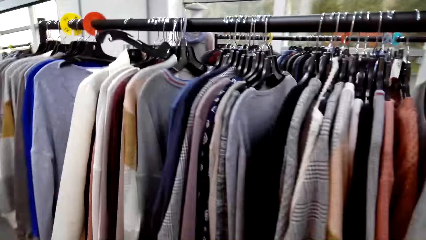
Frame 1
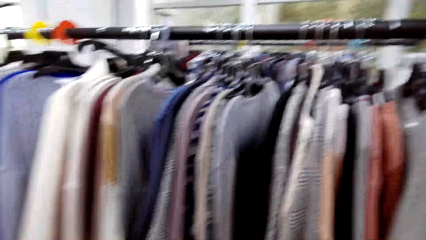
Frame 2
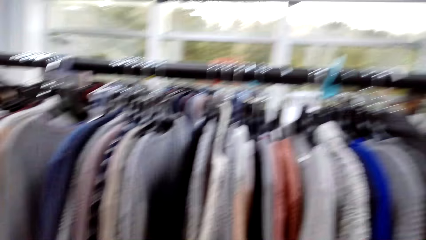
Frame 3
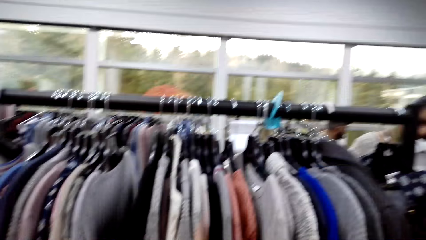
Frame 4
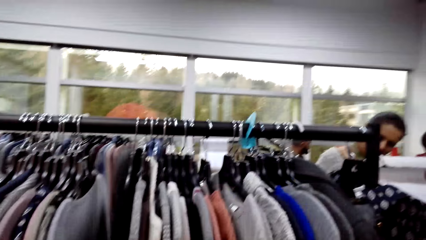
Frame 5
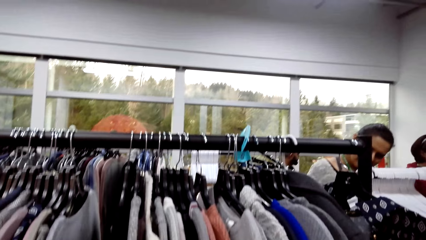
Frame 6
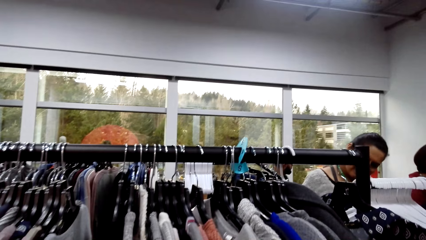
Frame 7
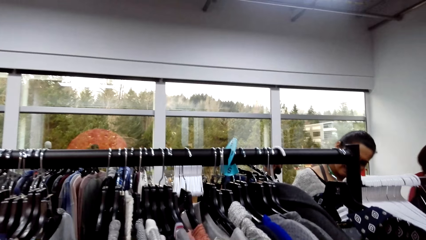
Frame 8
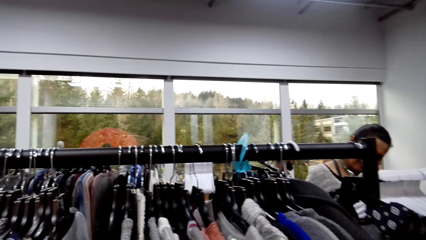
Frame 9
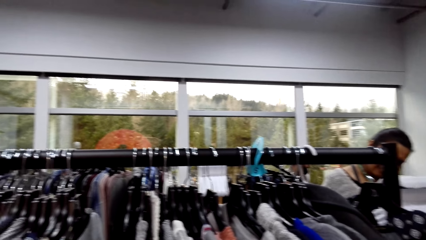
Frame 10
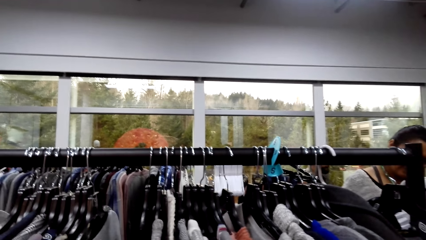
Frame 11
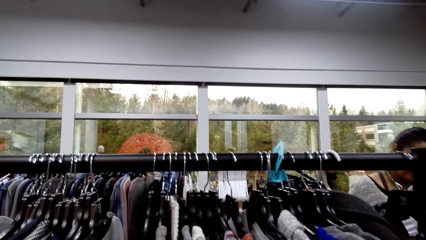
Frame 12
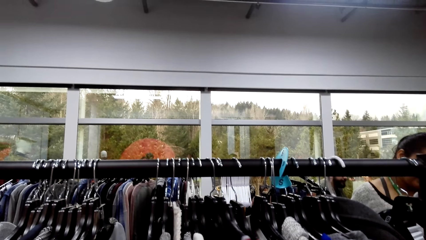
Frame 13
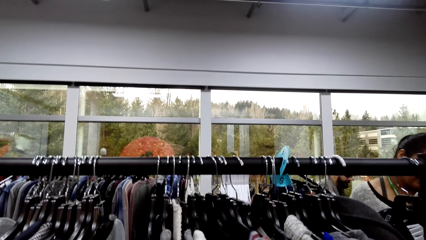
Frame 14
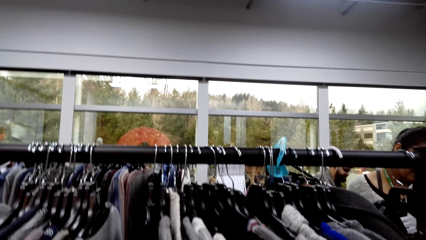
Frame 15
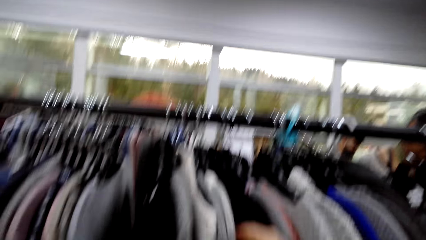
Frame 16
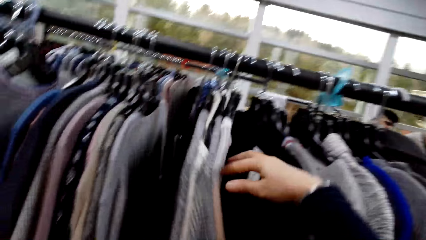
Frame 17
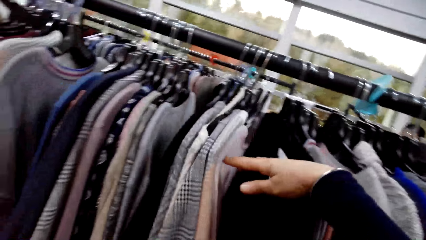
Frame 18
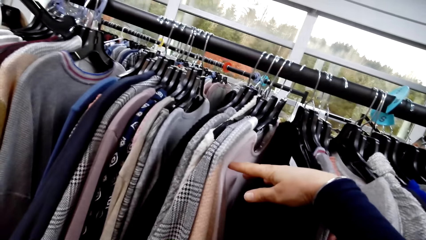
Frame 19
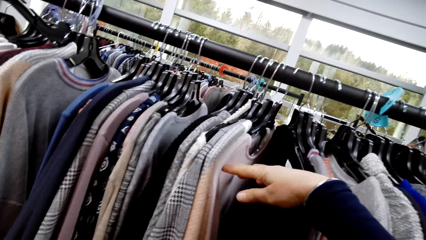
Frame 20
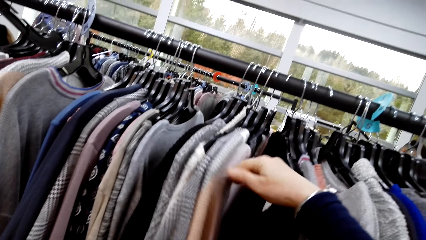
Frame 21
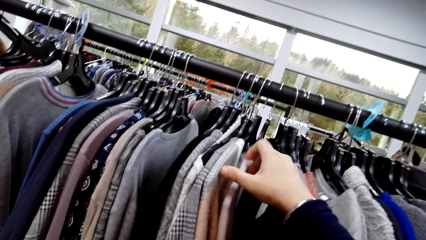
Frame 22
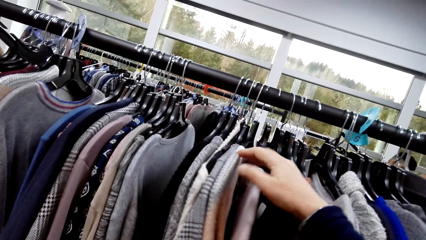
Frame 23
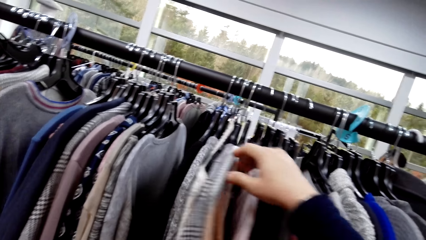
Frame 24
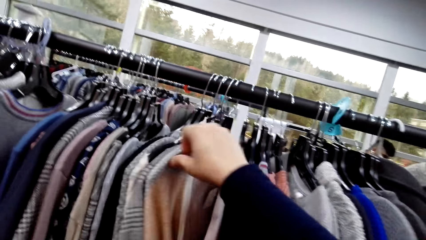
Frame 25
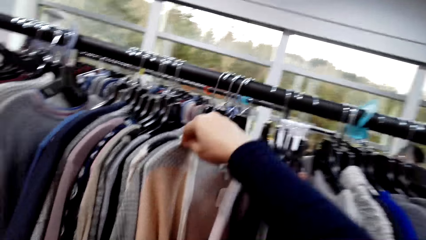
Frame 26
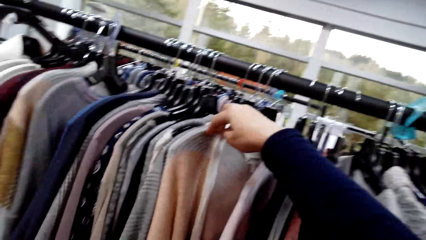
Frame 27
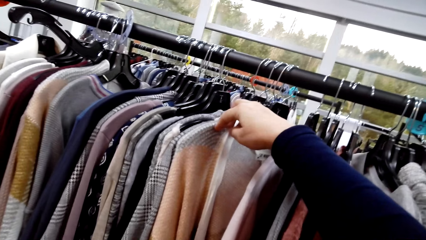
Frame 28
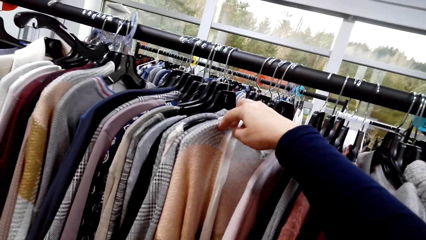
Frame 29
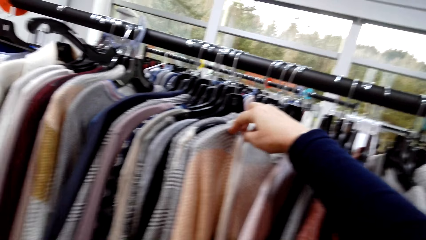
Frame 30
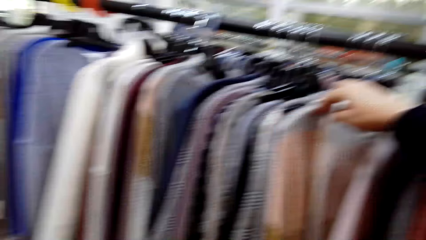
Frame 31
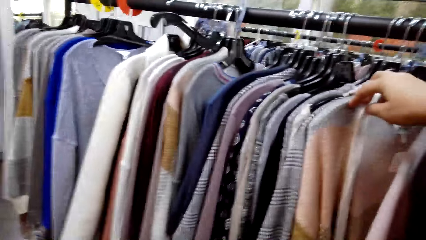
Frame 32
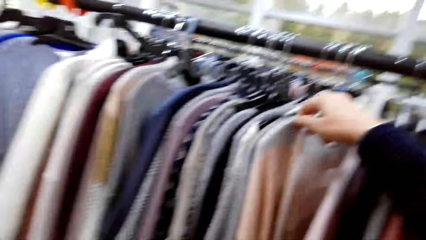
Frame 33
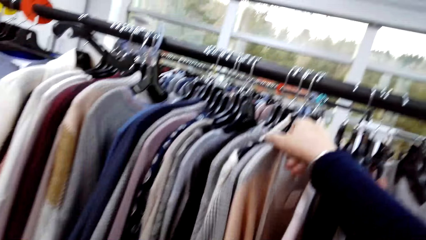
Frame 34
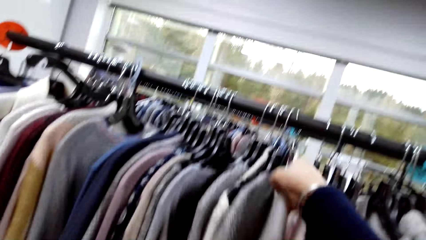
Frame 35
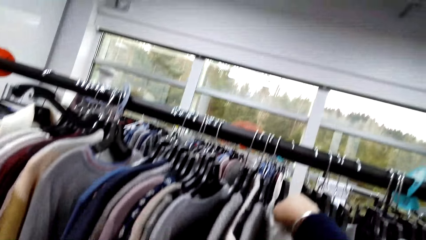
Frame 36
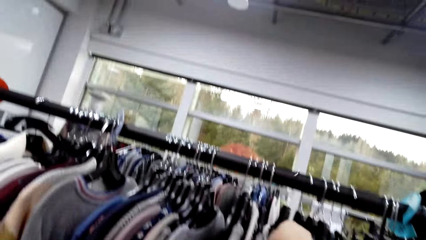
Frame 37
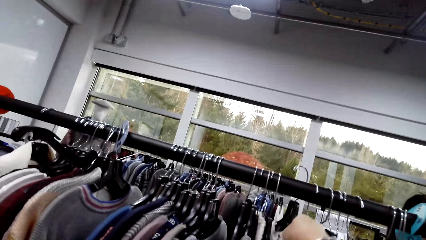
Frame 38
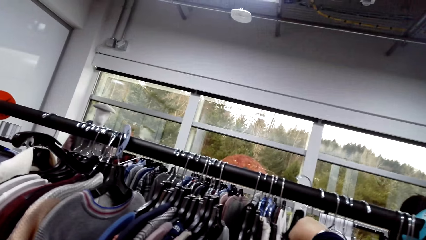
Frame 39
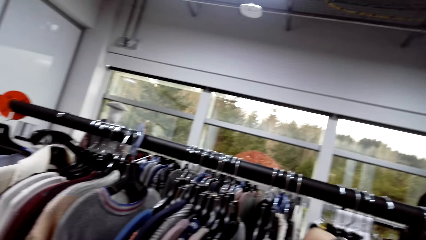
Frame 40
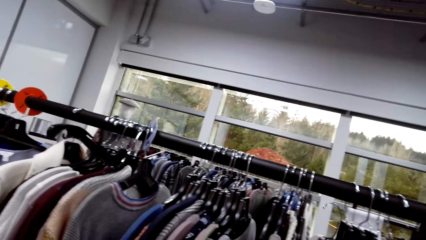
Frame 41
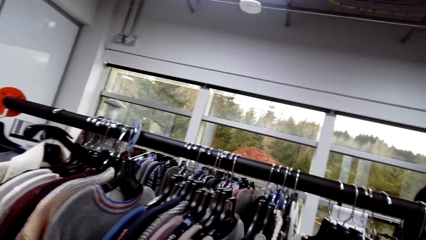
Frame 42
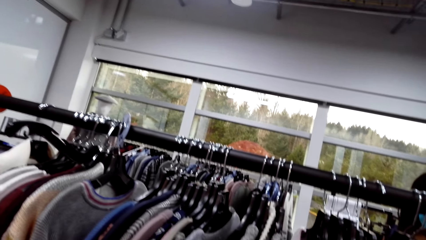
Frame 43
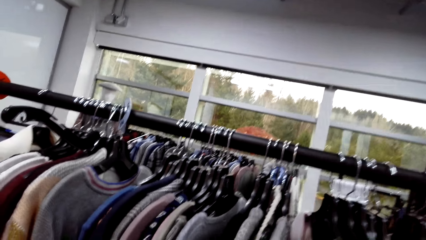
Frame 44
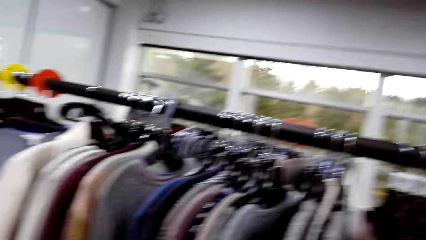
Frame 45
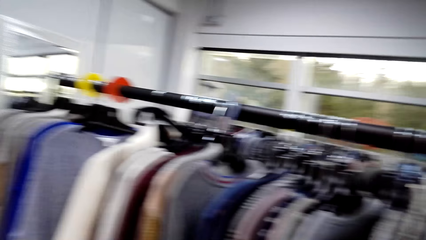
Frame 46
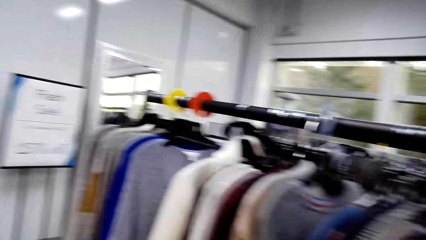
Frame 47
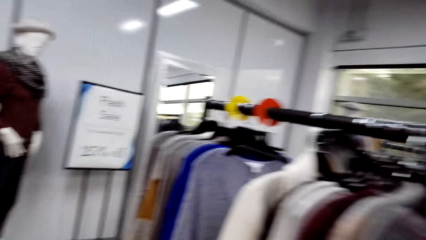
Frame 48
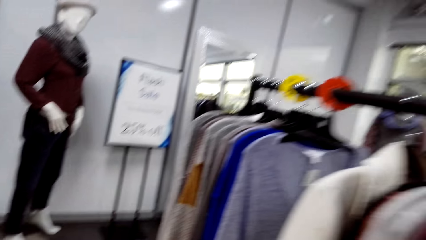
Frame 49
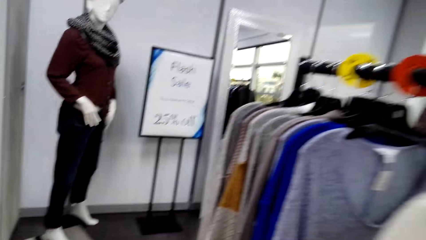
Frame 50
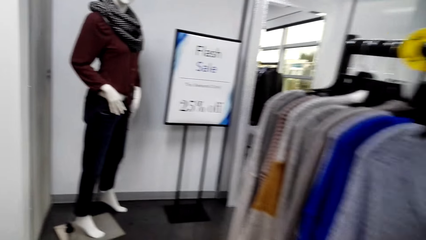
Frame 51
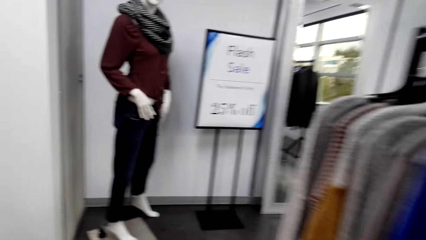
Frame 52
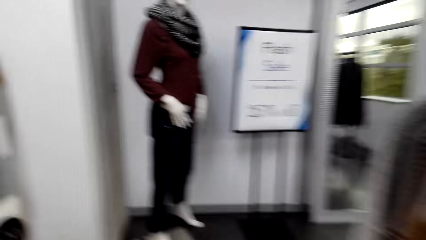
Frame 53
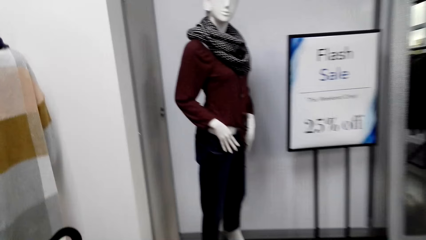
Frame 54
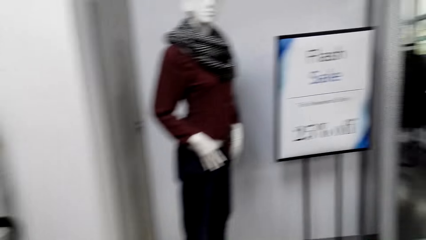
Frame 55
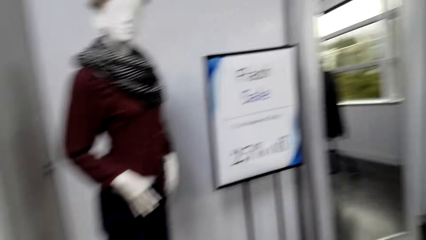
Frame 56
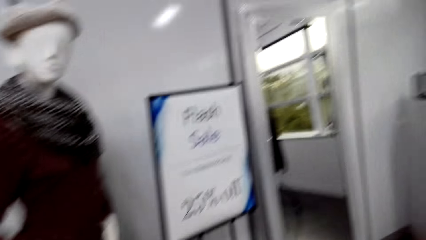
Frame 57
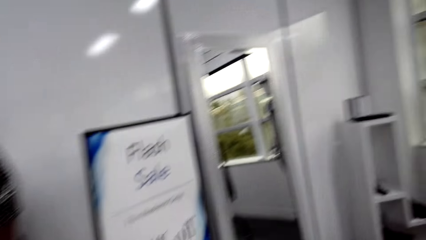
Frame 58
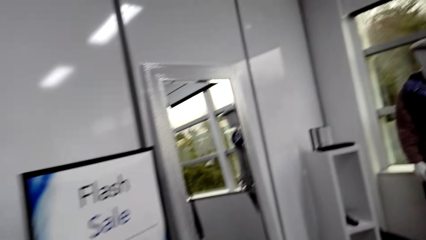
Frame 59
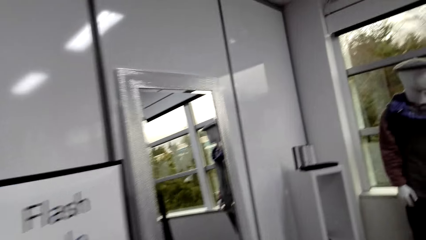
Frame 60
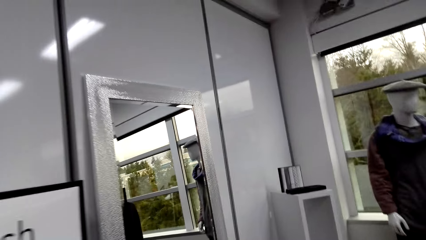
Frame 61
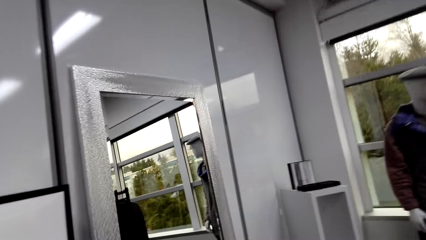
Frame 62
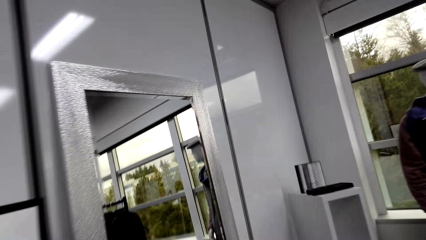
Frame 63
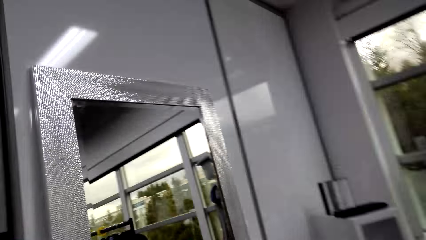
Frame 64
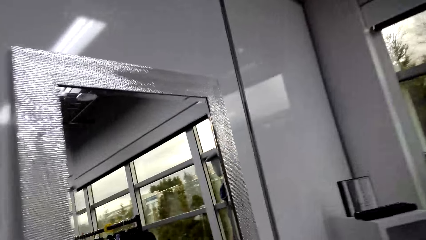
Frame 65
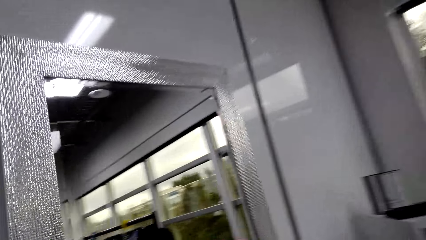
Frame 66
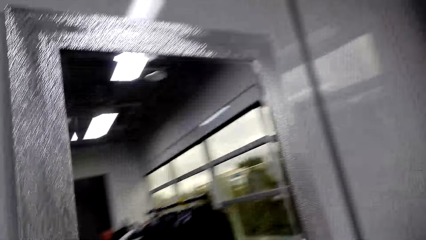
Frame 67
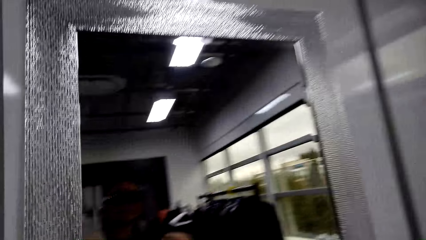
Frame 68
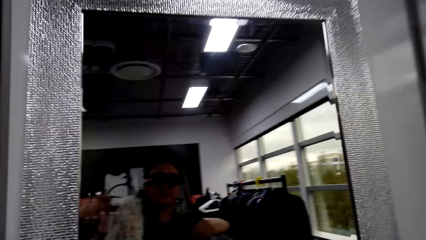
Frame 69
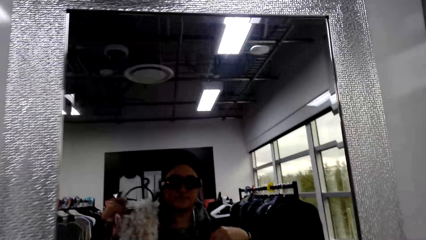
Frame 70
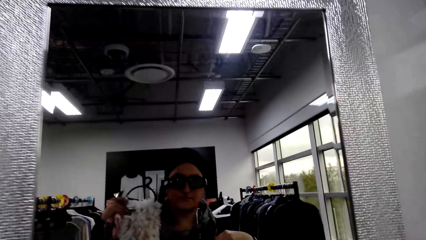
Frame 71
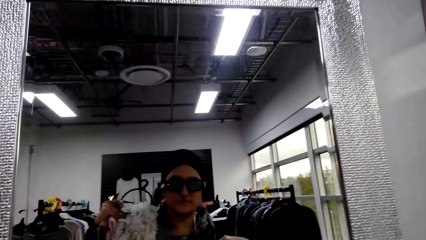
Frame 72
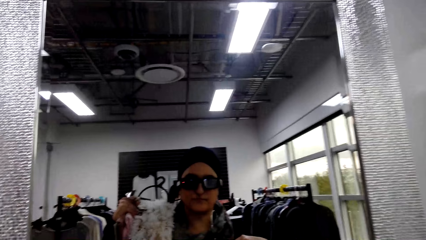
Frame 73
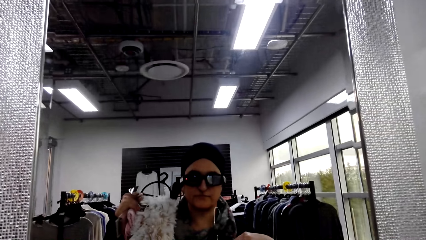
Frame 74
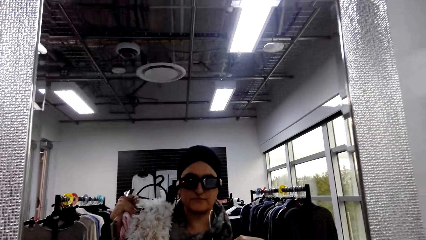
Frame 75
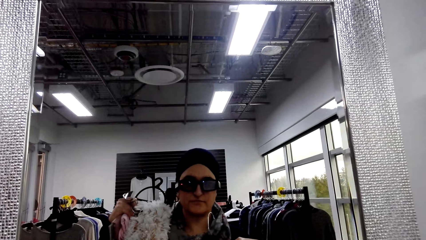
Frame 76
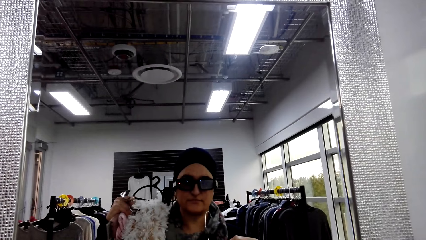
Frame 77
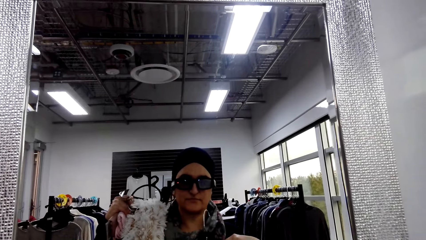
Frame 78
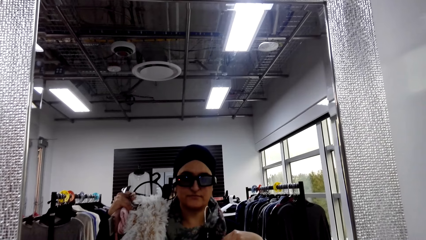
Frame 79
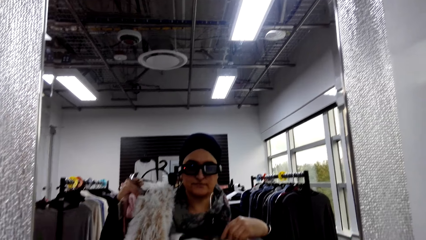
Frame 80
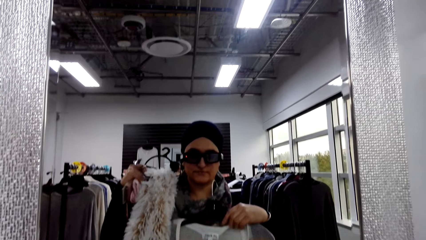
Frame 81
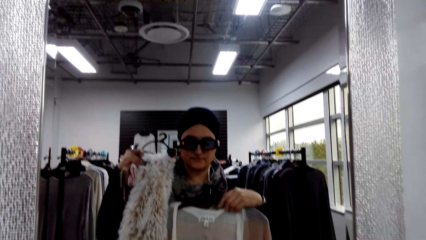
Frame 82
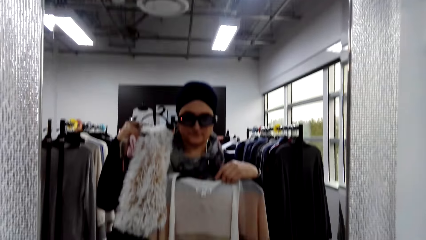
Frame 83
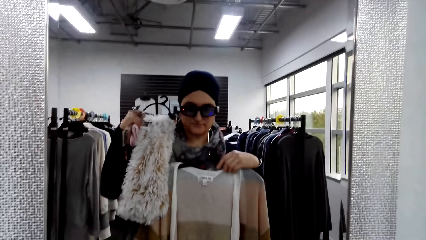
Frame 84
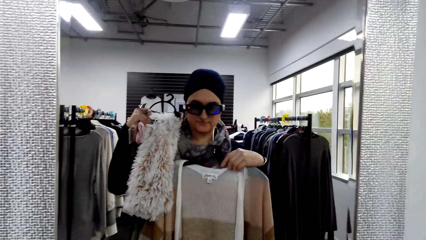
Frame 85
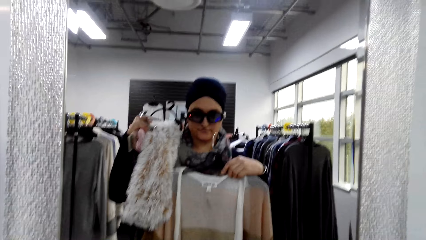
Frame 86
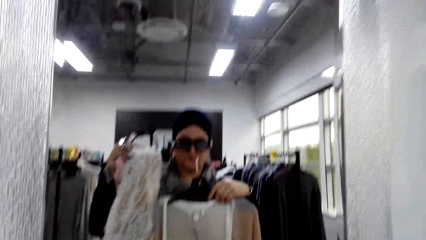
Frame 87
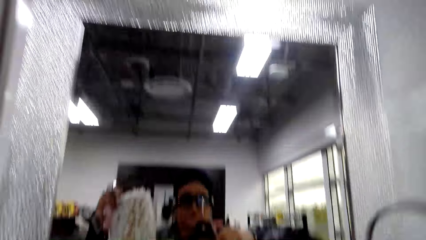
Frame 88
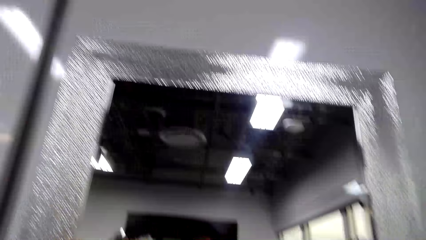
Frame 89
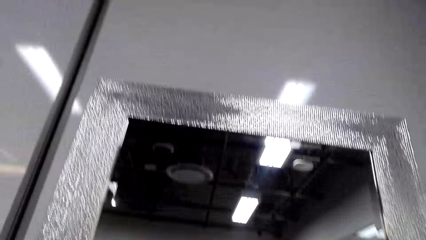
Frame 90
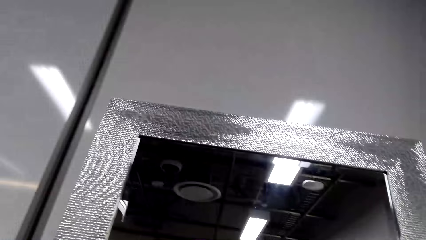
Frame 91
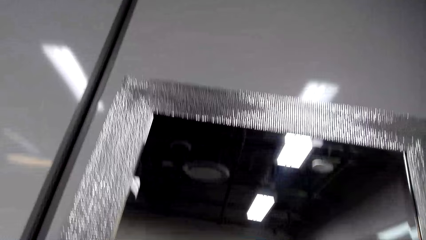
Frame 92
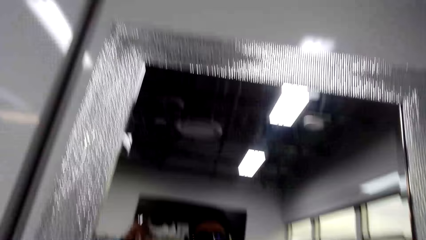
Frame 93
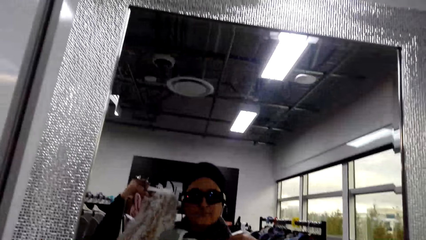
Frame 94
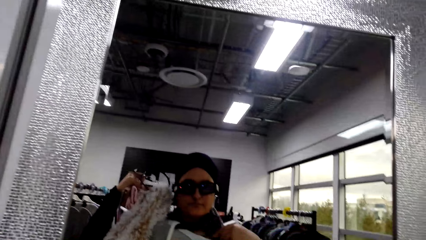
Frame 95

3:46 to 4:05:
The camera wearer looks at the clothes. She removes a sweater from the rail hanger. She places the scarf on her shoulder. She looks at herself in the mirror.
